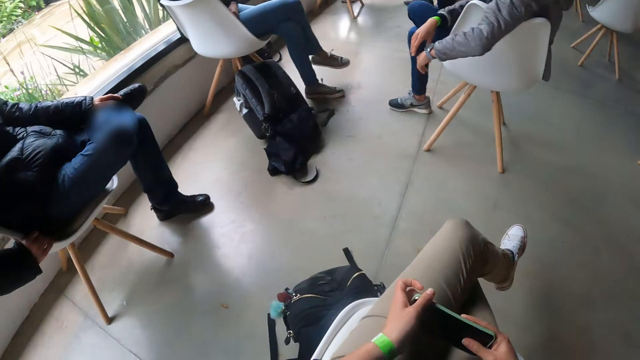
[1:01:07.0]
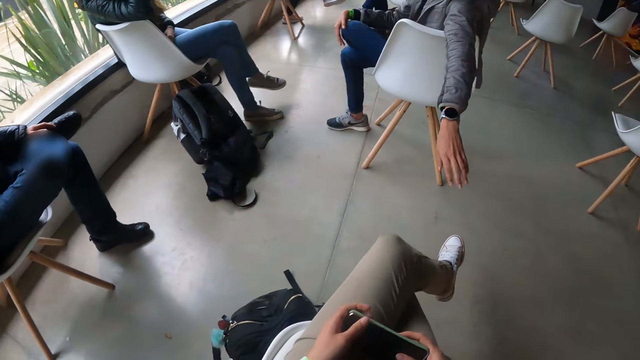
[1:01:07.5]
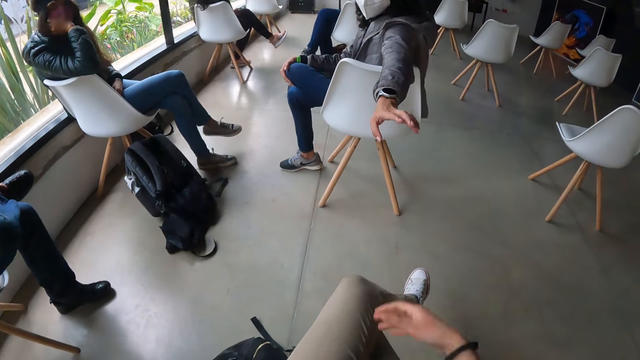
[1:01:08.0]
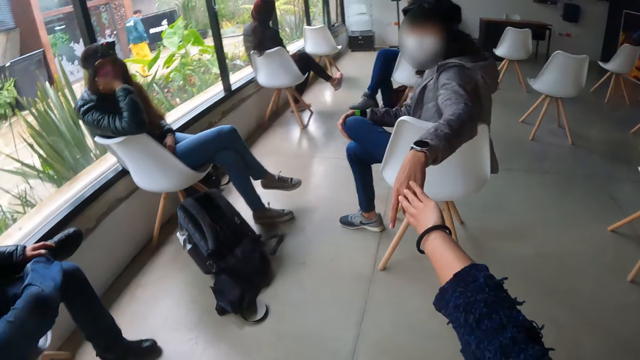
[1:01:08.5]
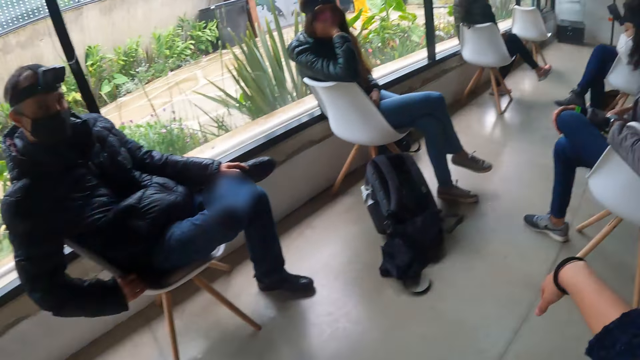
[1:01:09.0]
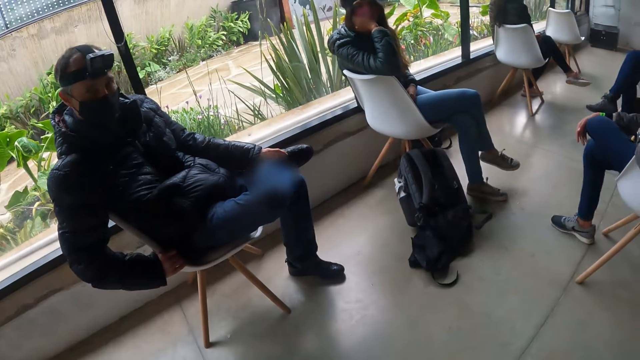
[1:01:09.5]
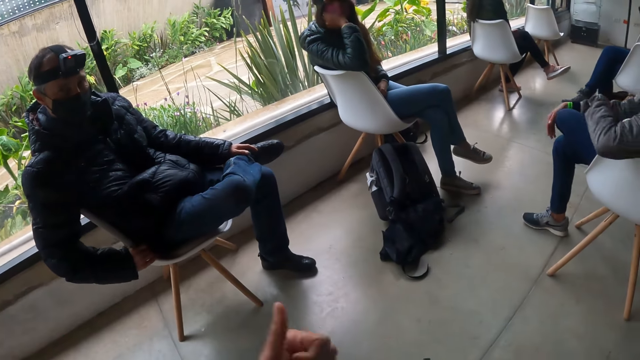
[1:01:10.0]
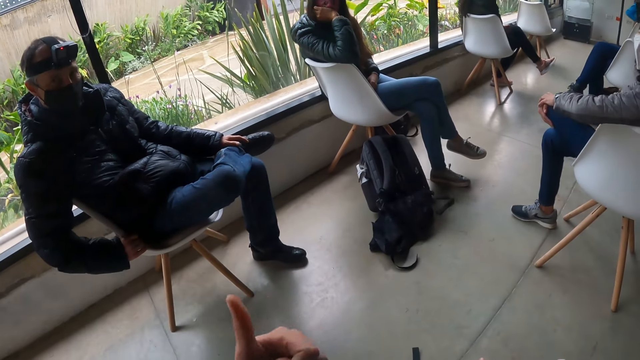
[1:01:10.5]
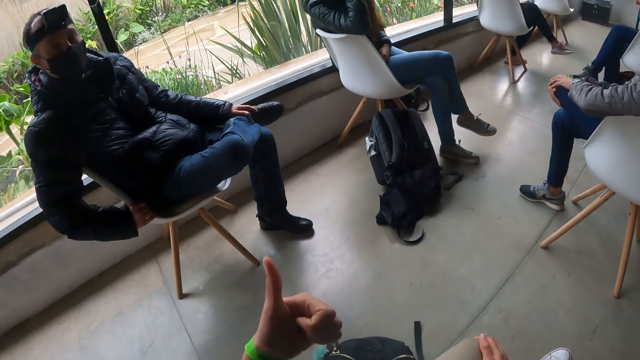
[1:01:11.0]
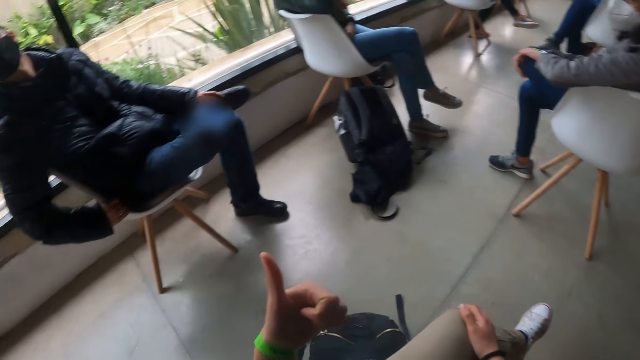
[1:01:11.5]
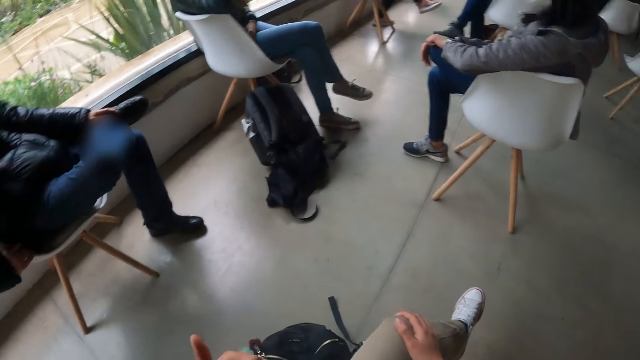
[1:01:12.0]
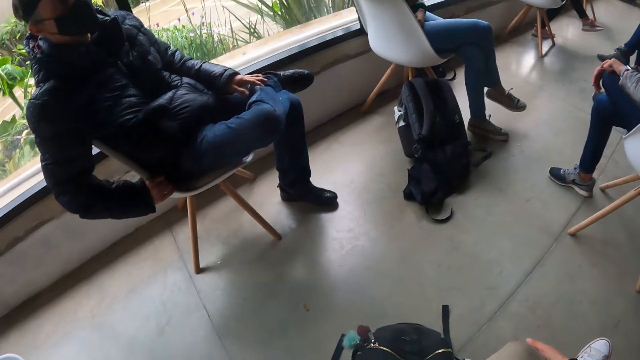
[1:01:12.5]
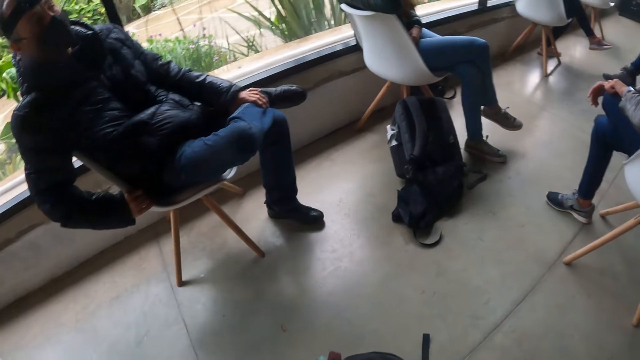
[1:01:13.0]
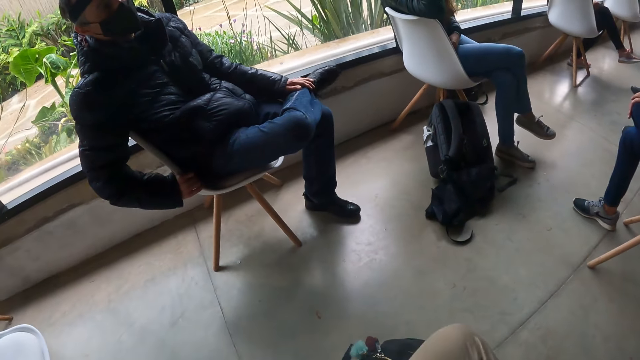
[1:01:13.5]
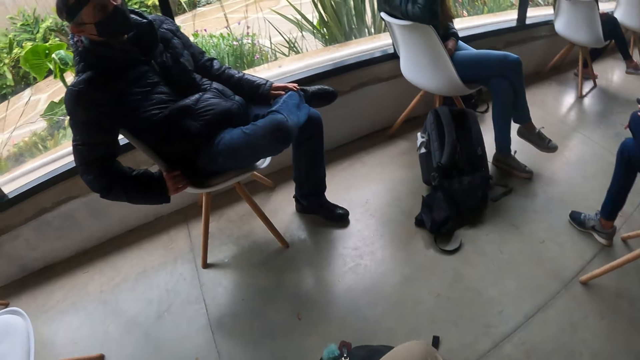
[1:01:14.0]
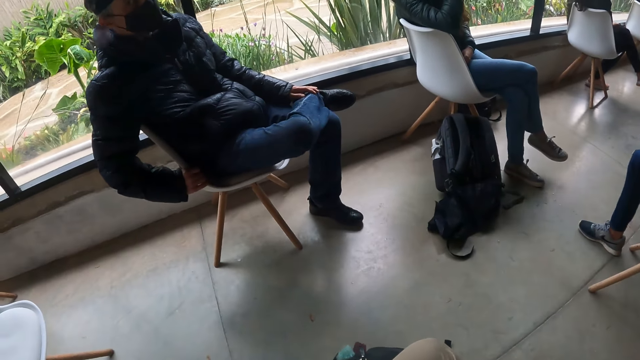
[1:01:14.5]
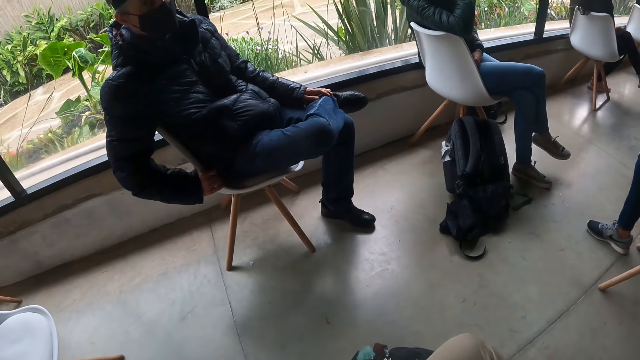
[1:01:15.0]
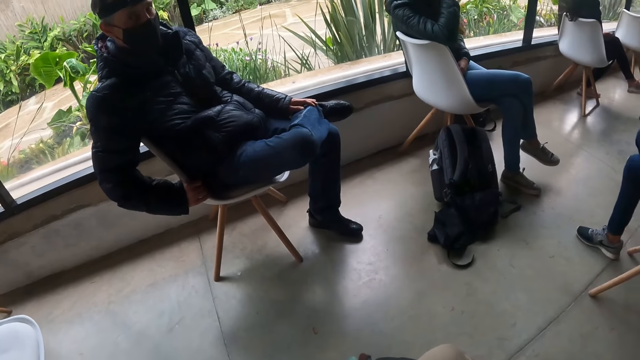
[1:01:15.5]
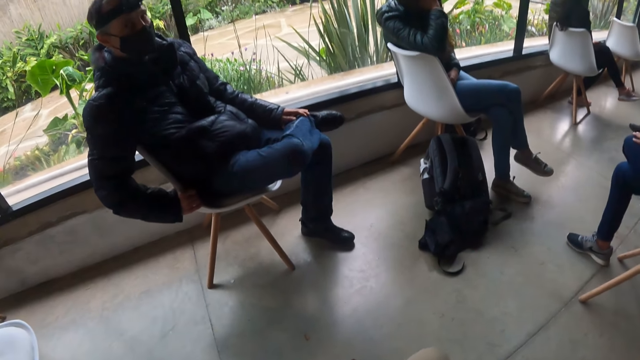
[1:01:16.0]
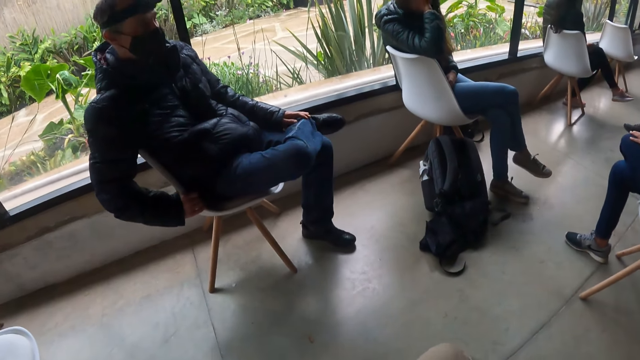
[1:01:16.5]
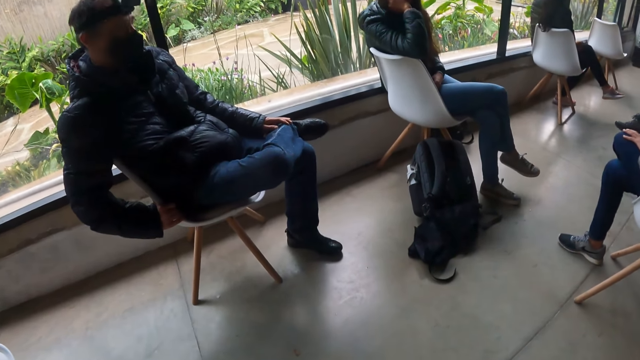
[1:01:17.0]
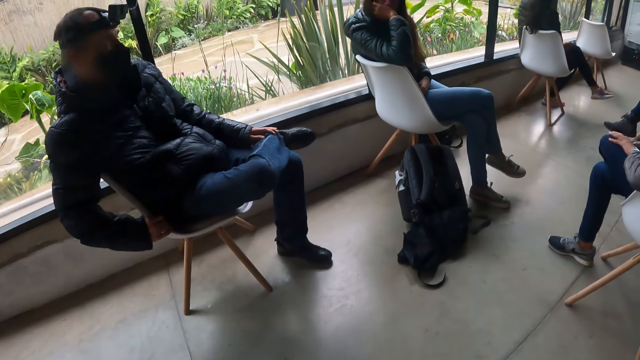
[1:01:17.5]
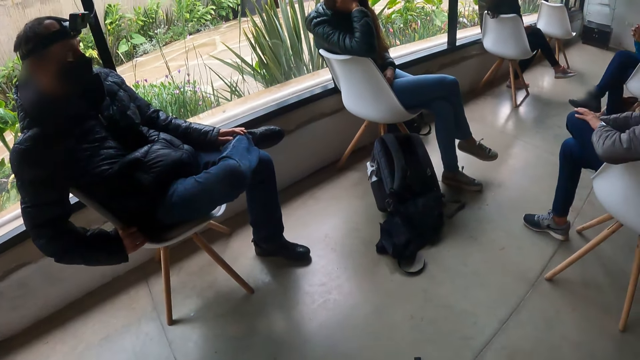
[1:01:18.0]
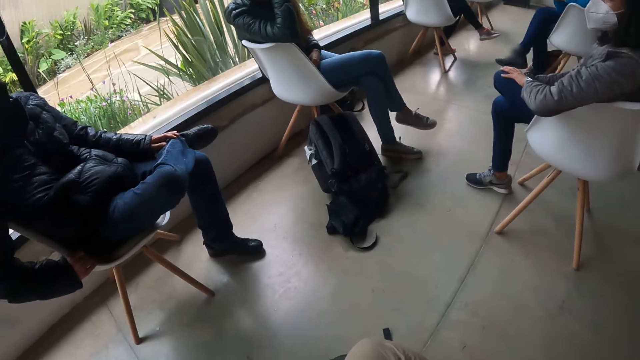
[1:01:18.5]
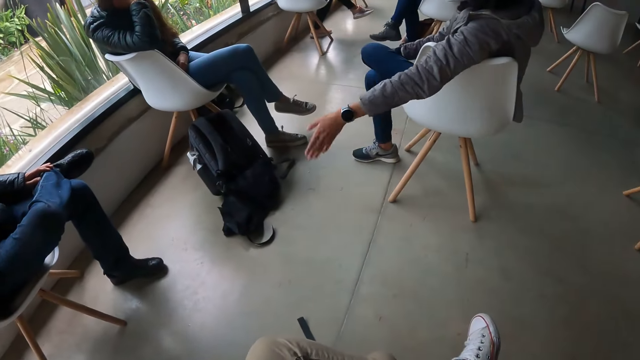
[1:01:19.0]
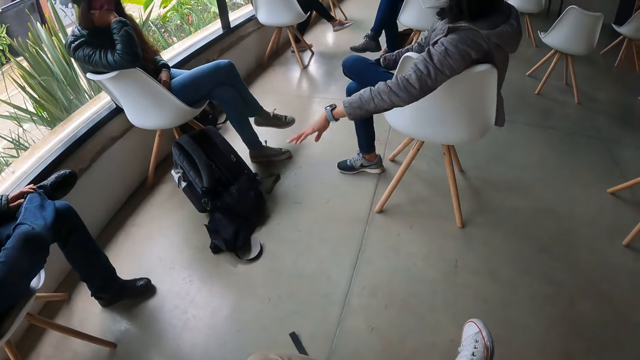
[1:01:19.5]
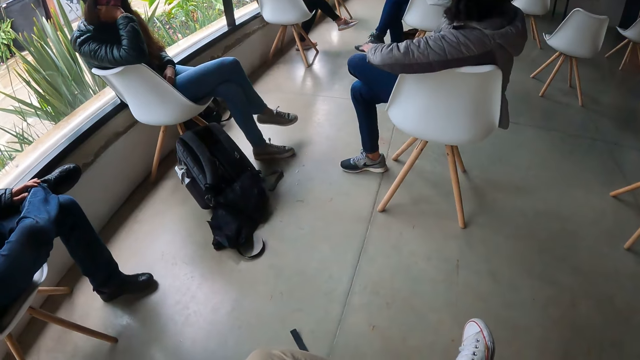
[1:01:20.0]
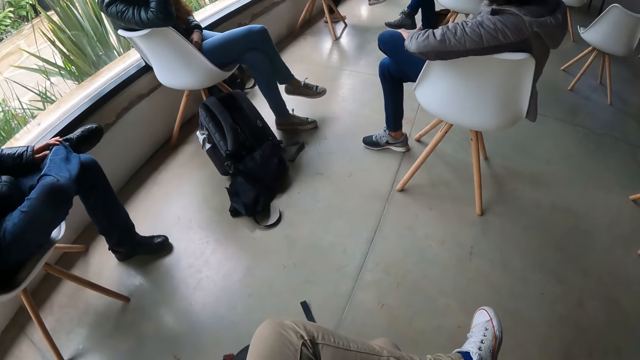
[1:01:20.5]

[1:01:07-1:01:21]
The camera wearer interacts with the woman, the man and another woman. They look around.

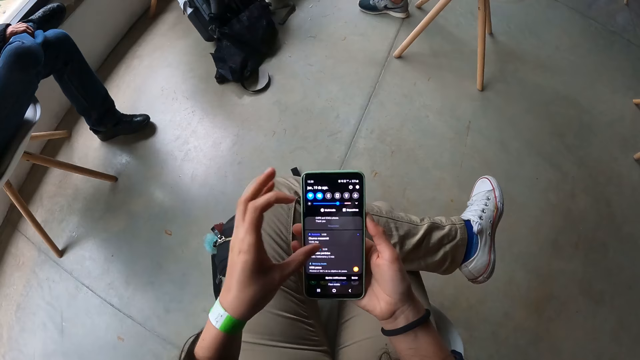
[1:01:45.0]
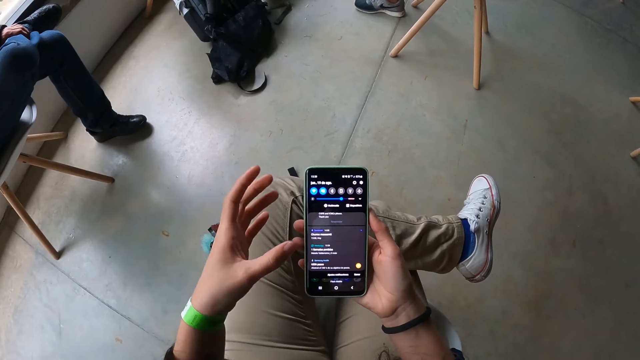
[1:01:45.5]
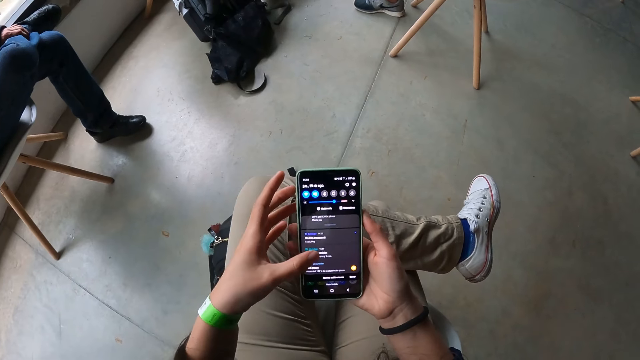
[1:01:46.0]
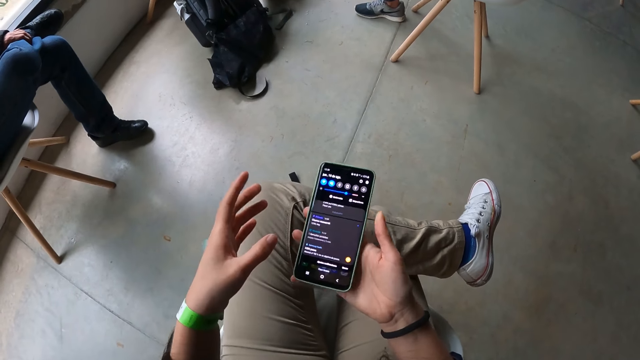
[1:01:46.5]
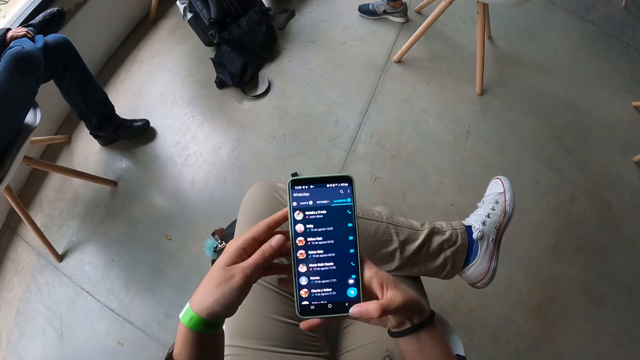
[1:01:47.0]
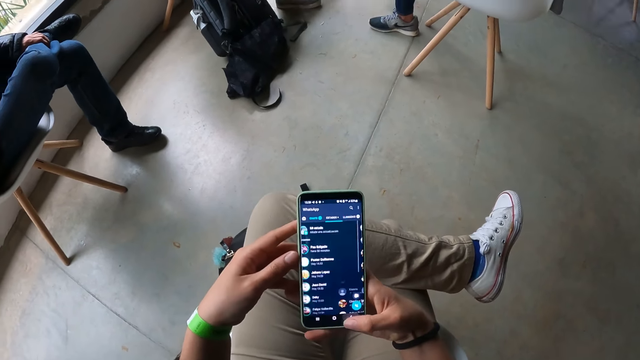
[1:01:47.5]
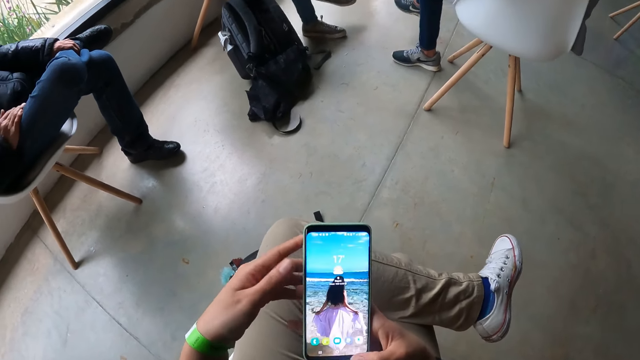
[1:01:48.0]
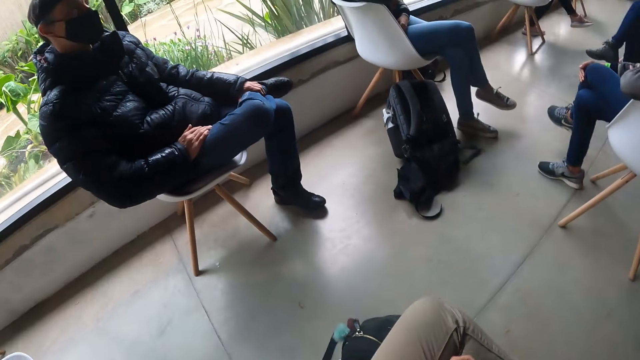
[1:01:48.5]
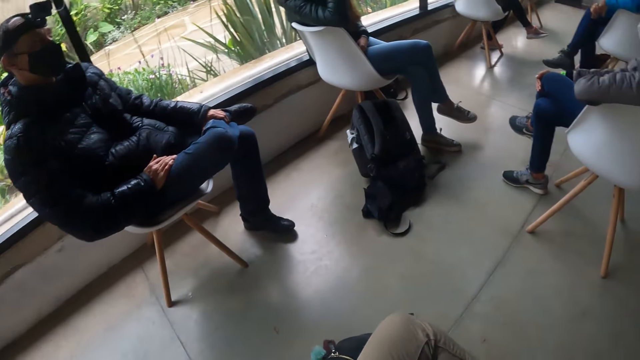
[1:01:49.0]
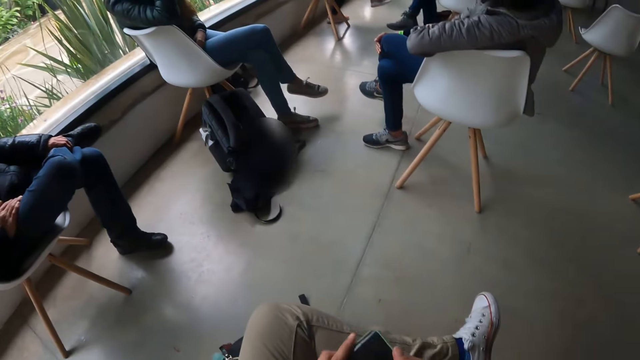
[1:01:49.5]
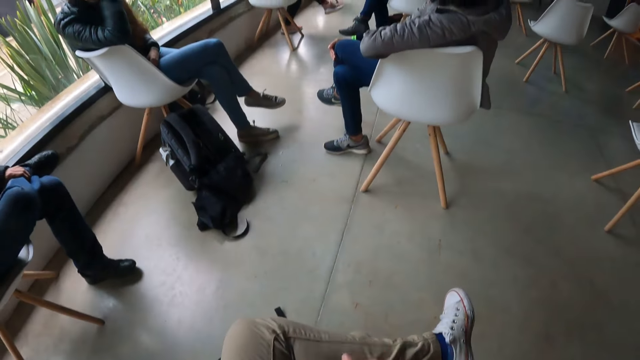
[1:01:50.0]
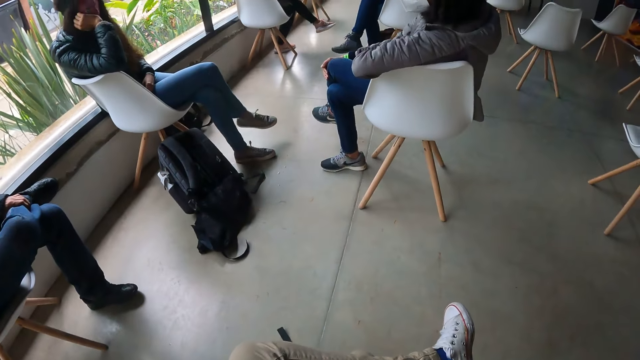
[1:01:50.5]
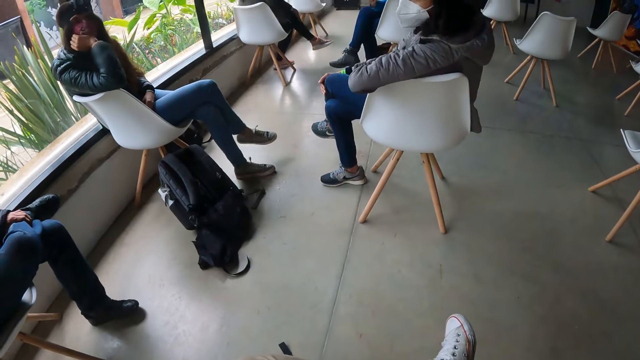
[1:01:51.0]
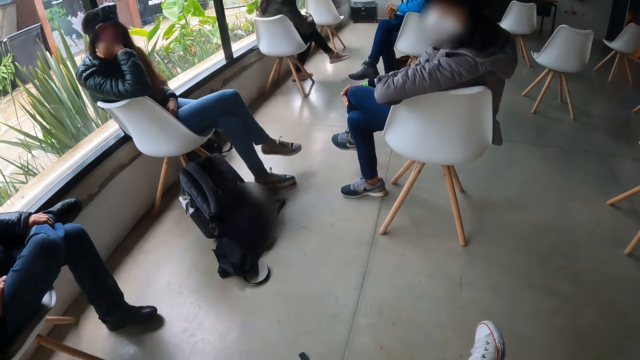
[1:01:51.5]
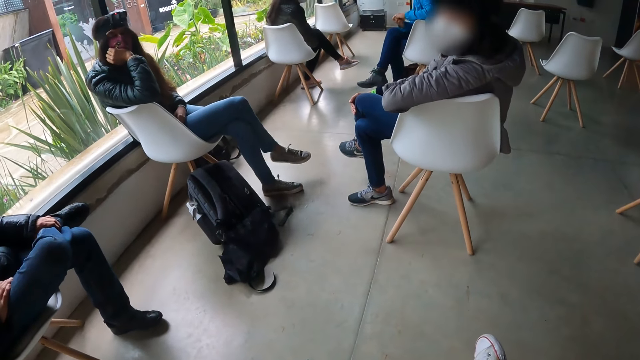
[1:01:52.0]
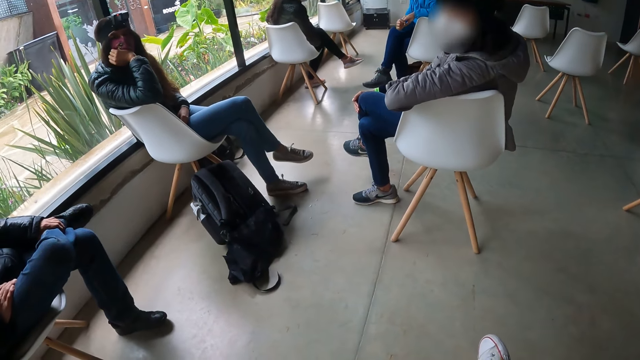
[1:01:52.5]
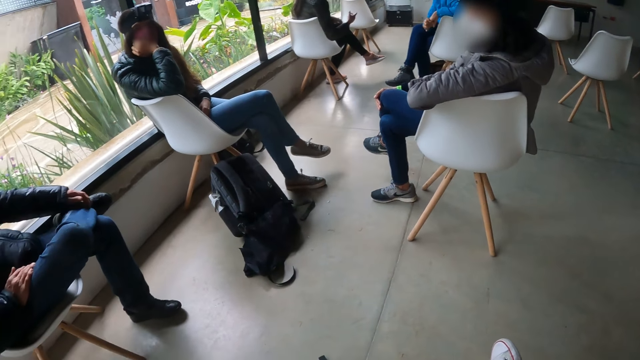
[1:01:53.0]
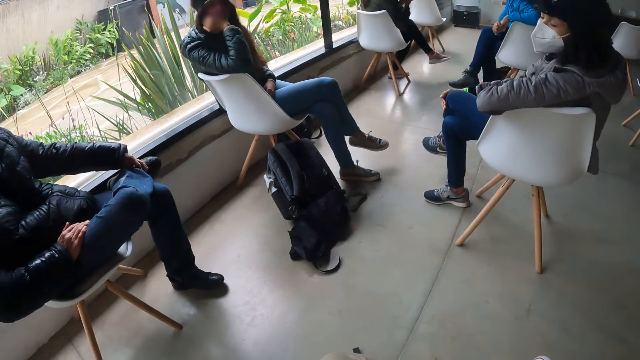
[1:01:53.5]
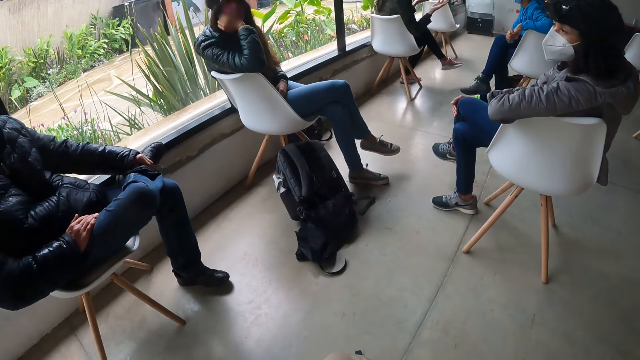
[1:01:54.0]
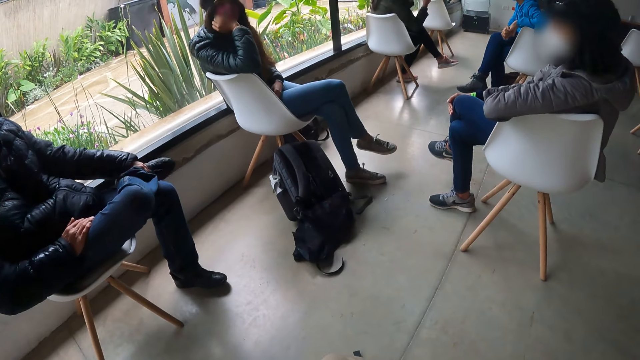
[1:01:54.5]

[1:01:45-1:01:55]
The camera wearer operates the phone with his right hand. He looks around.
